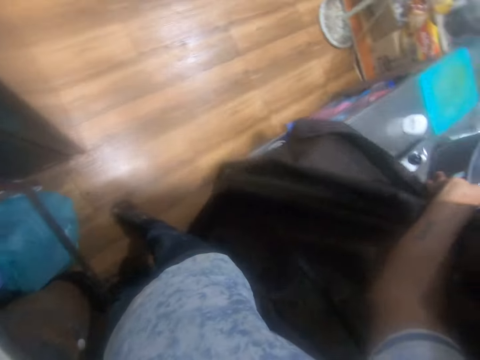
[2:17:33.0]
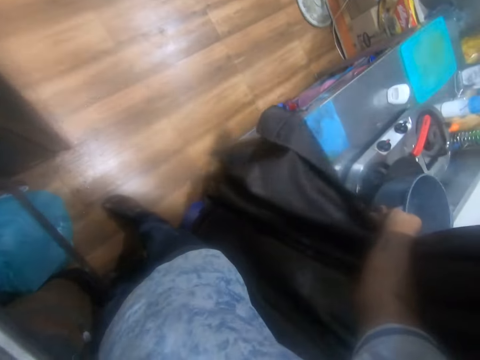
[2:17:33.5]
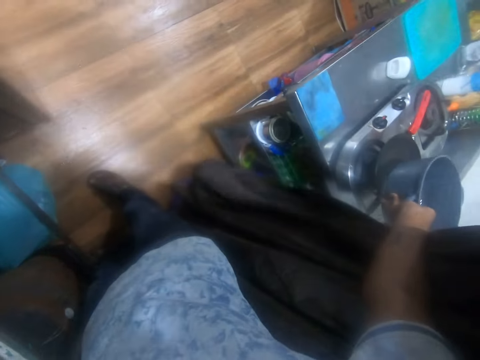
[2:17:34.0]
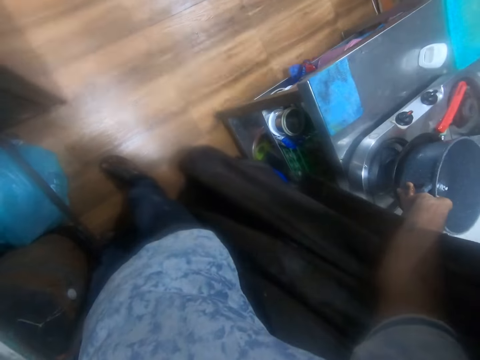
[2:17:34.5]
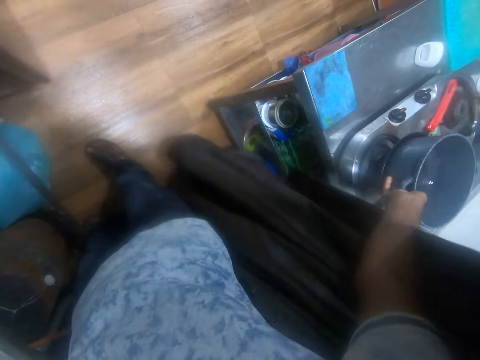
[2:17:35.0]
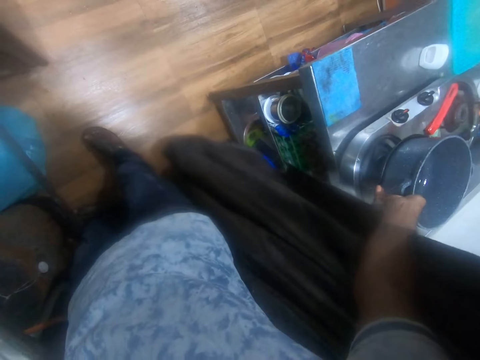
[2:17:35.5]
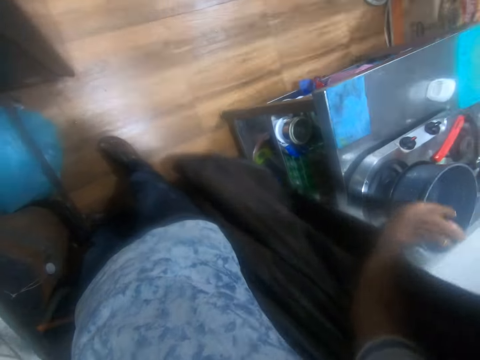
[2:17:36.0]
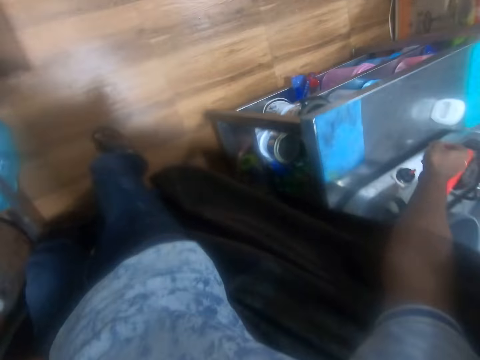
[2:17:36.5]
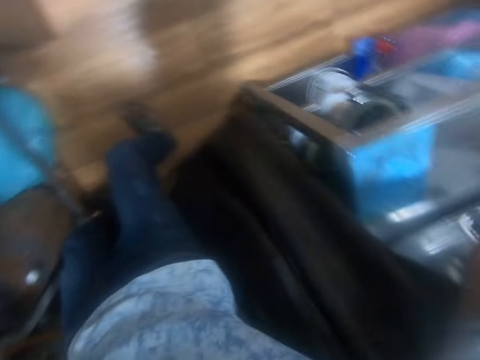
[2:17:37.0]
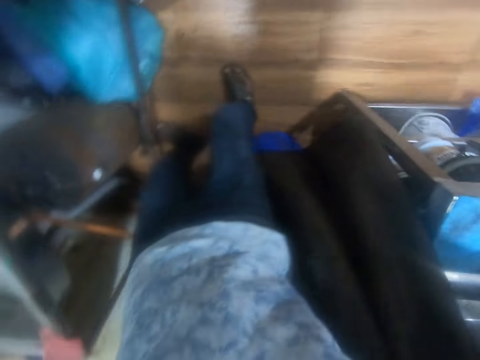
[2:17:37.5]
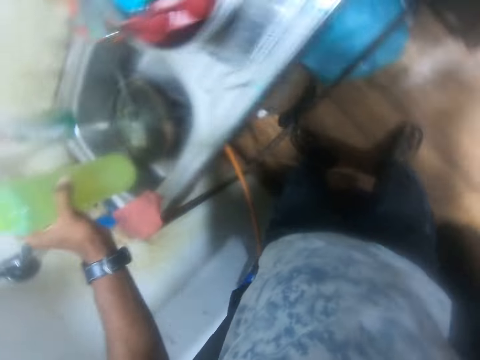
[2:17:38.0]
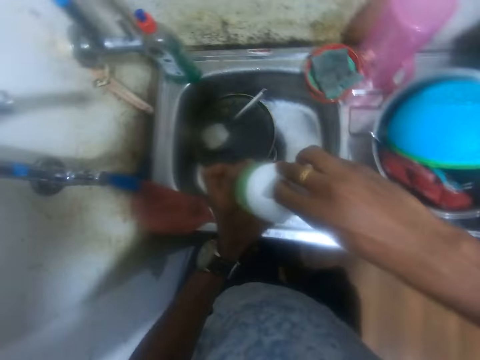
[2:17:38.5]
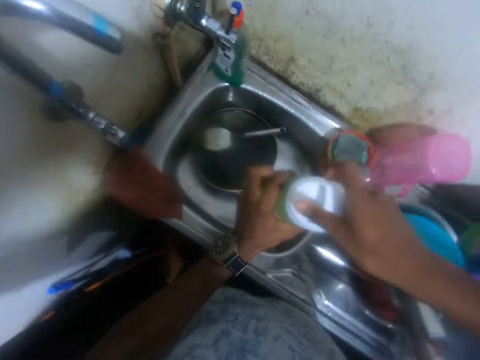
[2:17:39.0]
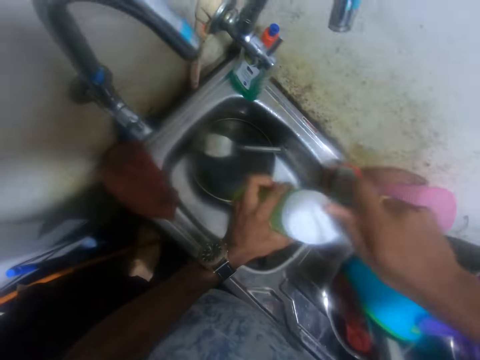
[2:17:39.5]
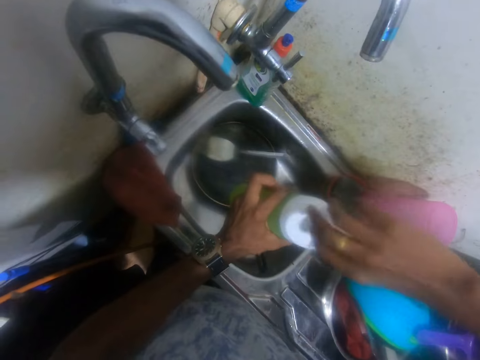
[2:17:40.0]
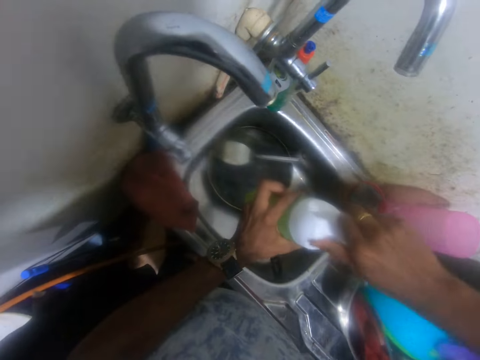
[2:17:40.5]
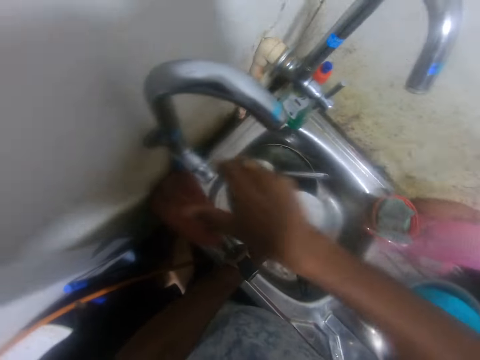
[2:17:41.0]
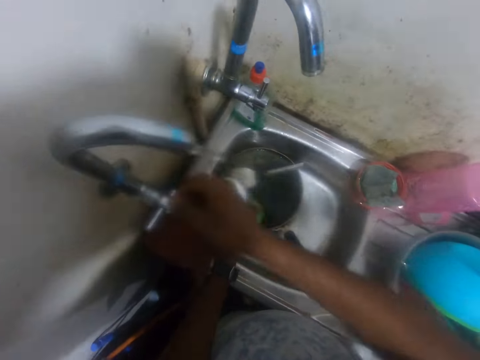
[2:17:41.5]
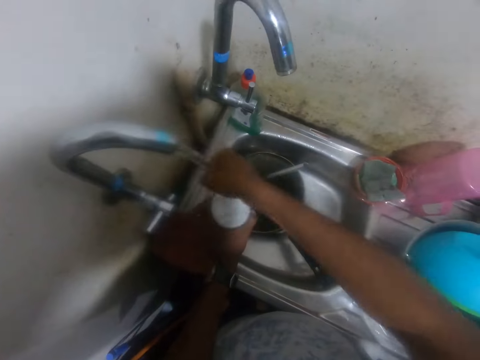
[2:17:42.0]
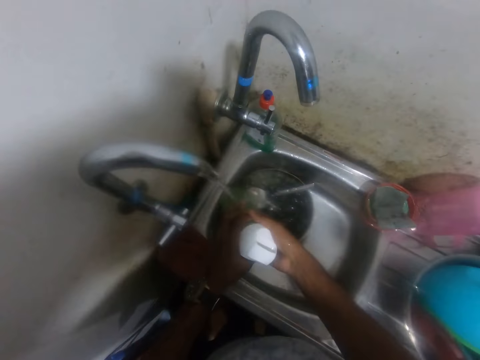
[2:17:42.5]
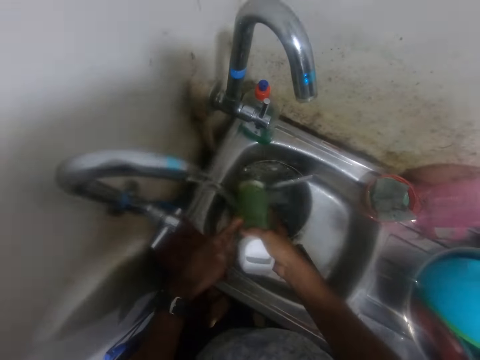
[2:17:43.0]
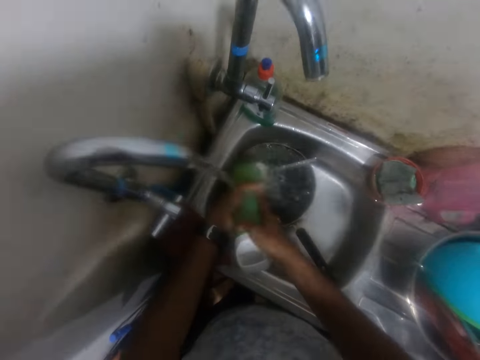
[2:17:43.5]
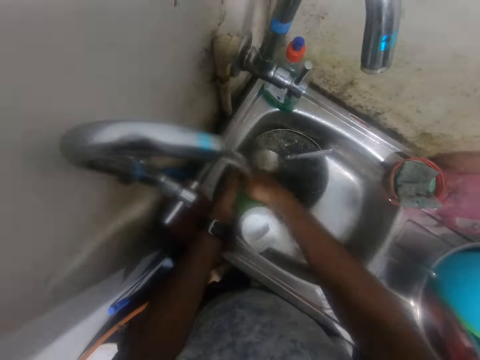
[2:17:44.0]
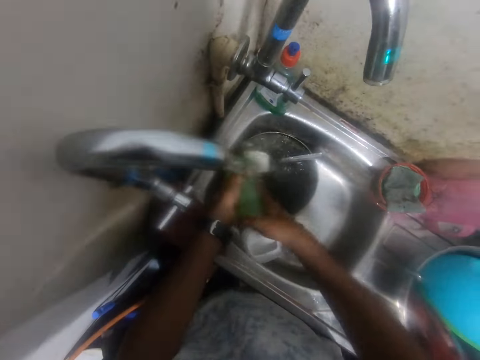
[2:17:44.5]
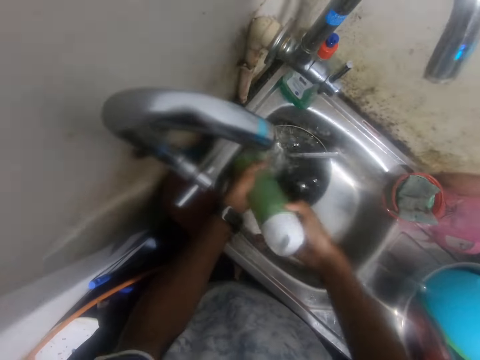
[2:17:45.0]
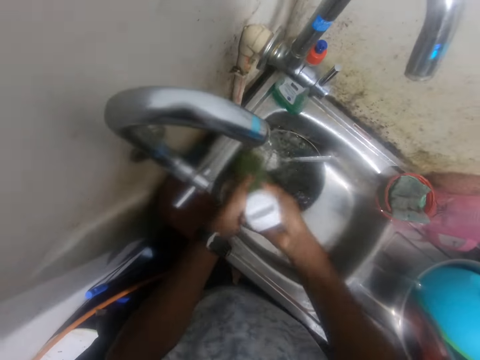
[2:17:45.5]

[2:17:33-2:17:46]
The camera wearer drops the pot on the cooker with his right hand. He picks the bottle lid from the table with his right hand. He covers the bottle with the bottle lid in his right hand. He opens a water tap with his right hand. He rinses his right hand with water from the tap. He washes the bottle with water from the tap with his hands.

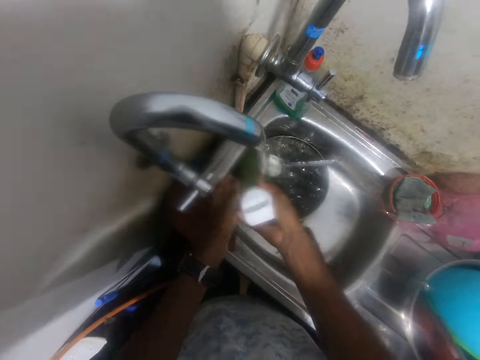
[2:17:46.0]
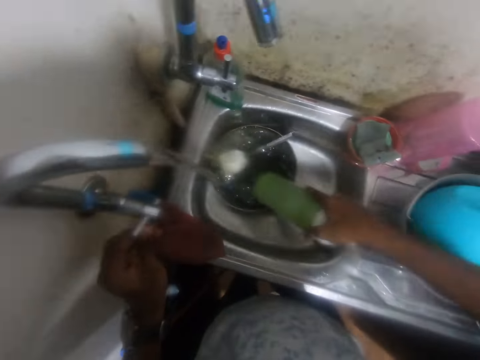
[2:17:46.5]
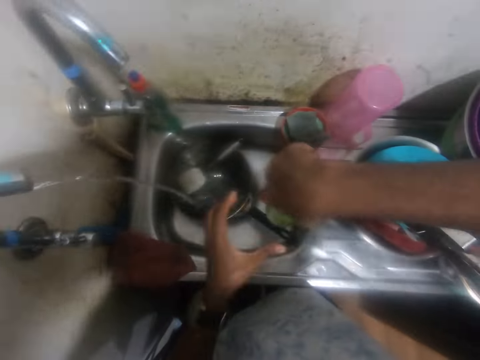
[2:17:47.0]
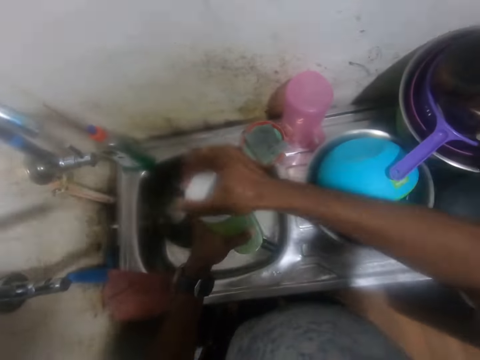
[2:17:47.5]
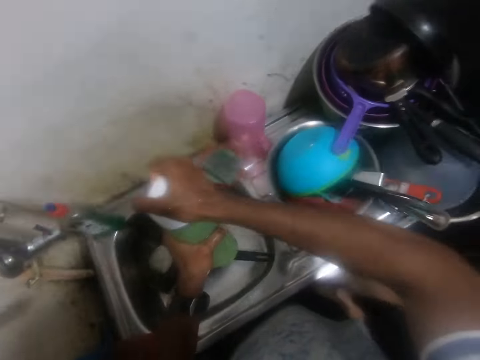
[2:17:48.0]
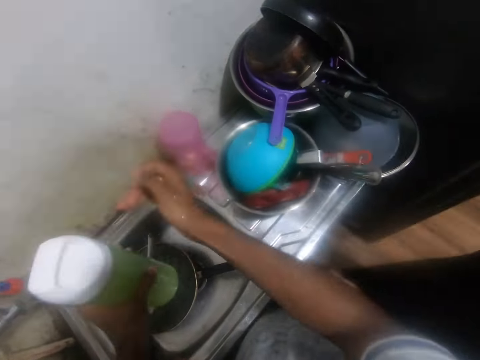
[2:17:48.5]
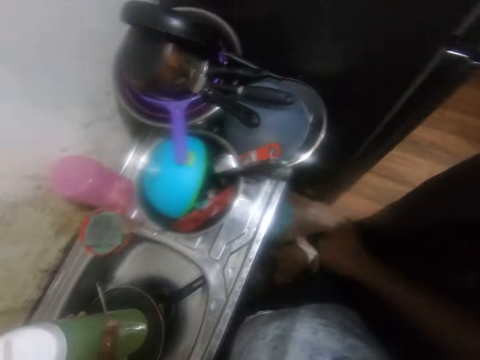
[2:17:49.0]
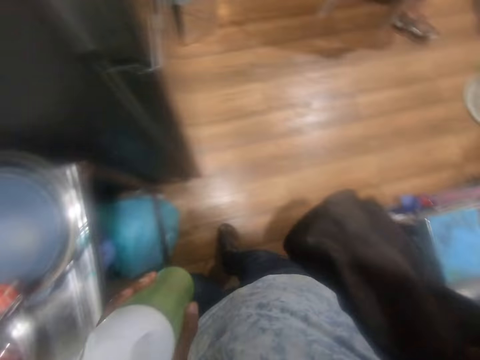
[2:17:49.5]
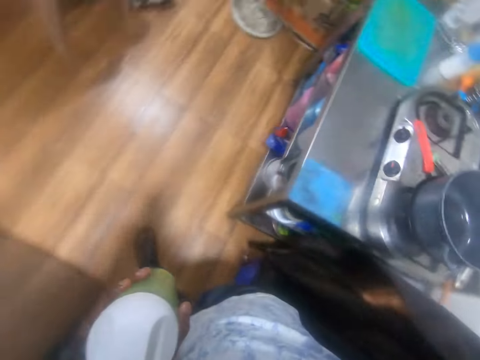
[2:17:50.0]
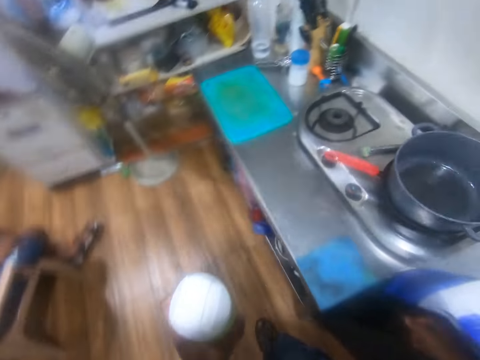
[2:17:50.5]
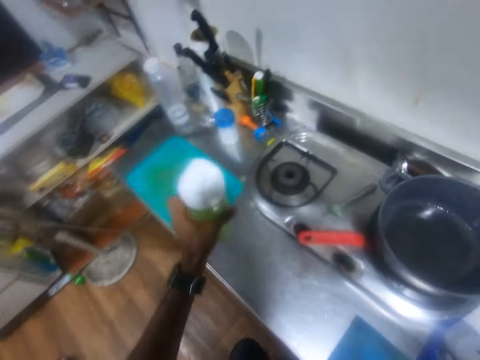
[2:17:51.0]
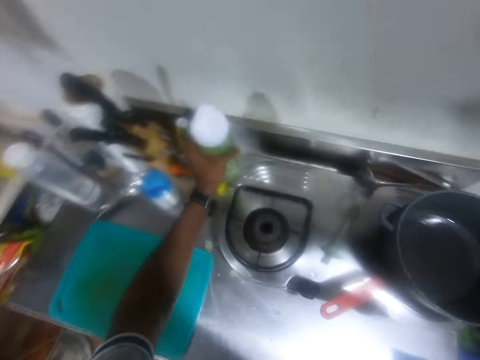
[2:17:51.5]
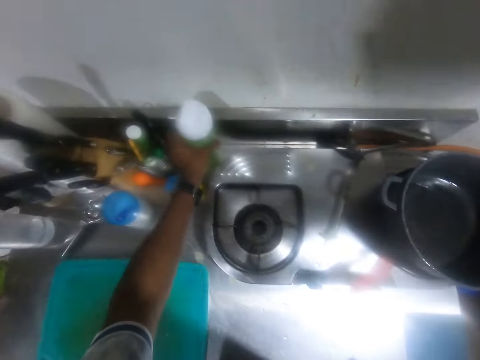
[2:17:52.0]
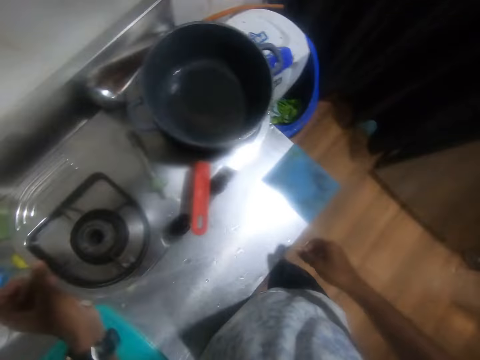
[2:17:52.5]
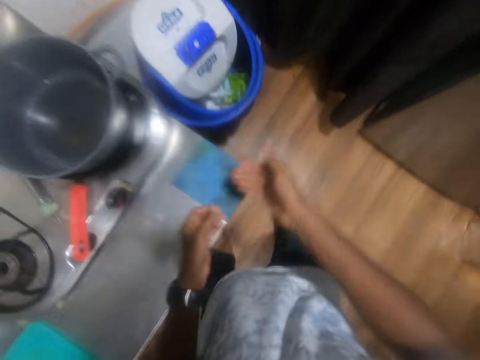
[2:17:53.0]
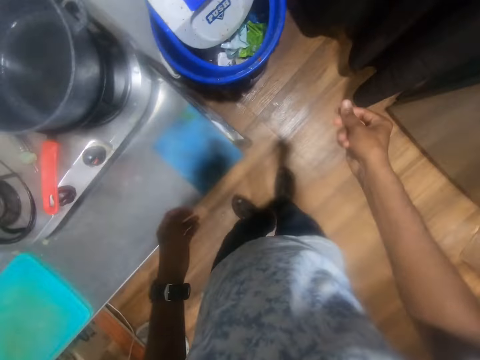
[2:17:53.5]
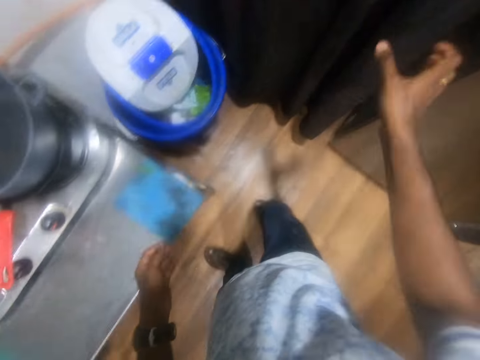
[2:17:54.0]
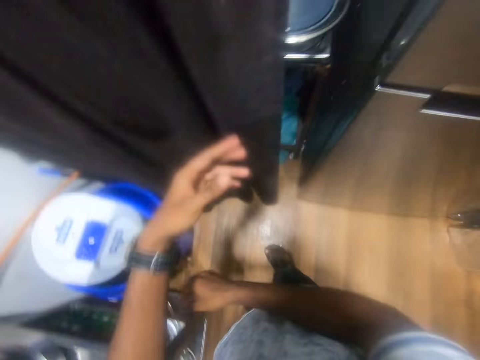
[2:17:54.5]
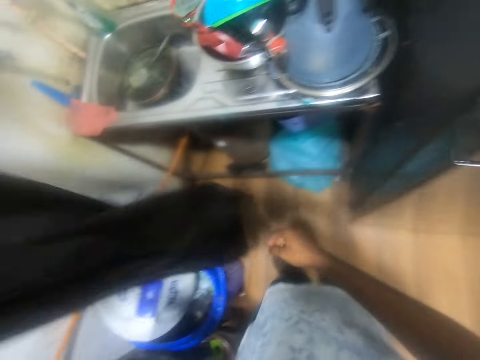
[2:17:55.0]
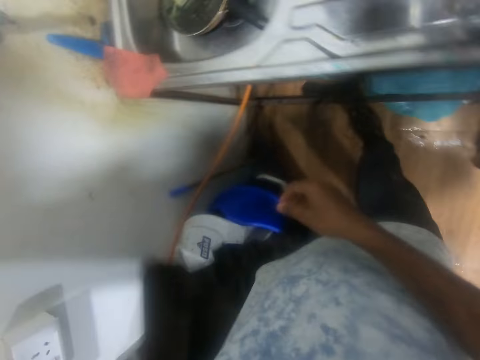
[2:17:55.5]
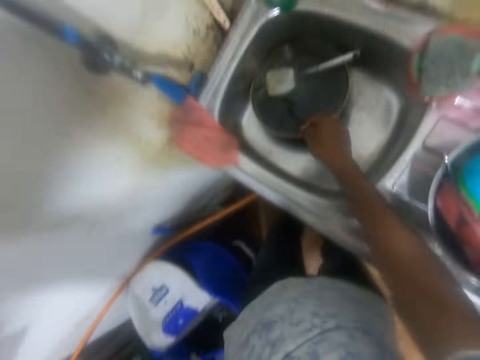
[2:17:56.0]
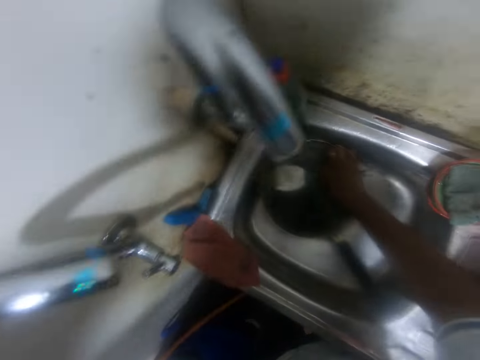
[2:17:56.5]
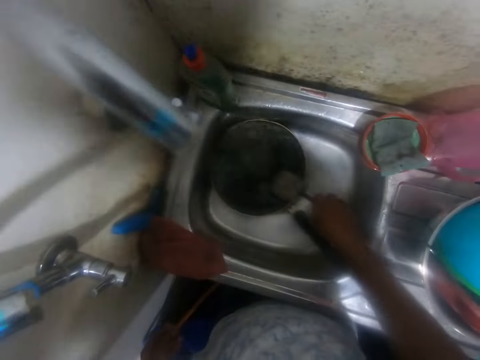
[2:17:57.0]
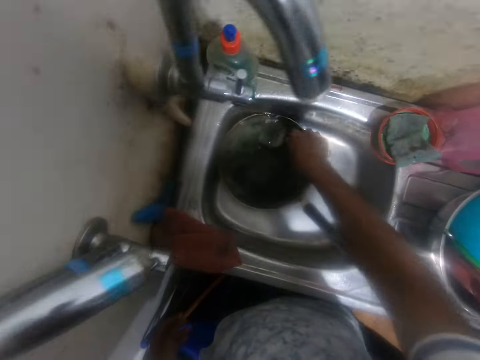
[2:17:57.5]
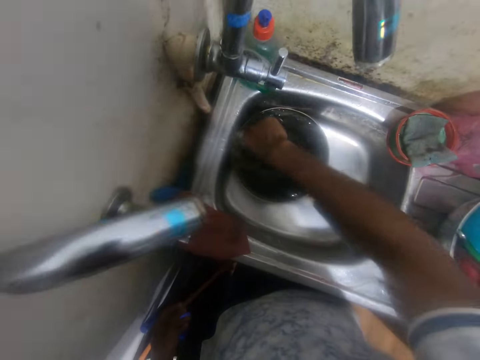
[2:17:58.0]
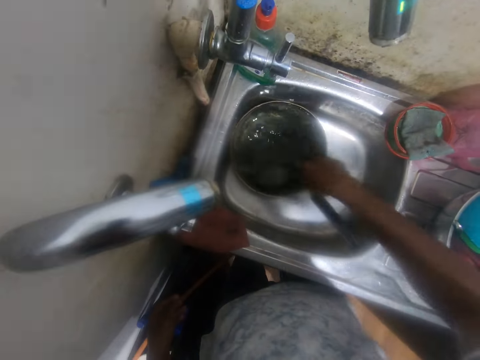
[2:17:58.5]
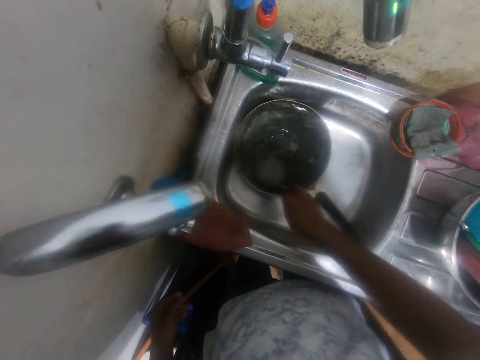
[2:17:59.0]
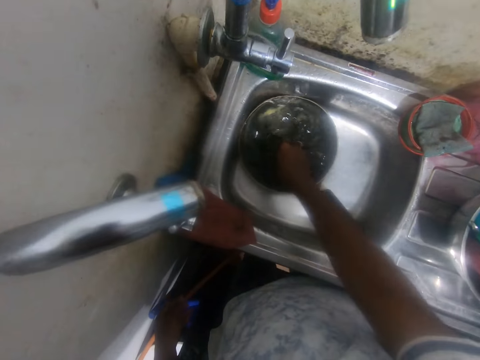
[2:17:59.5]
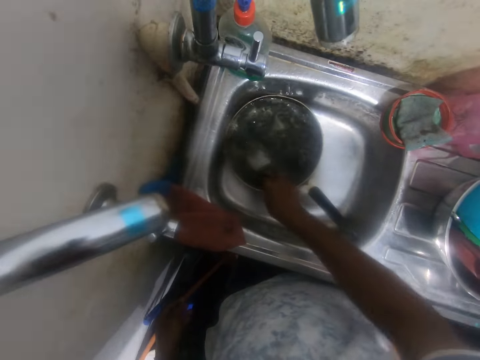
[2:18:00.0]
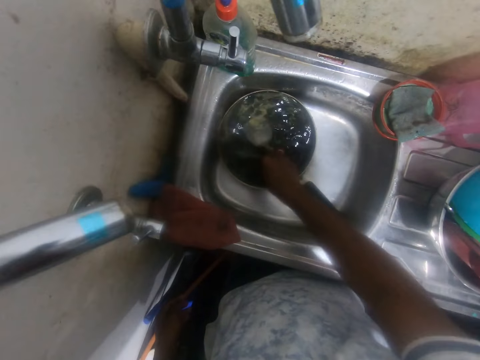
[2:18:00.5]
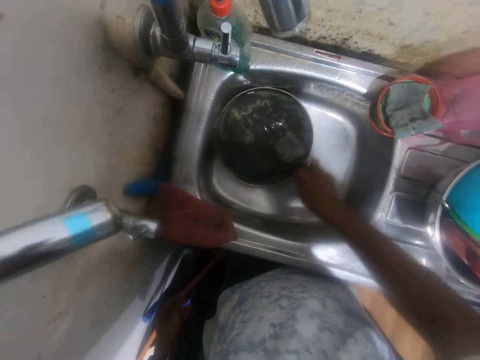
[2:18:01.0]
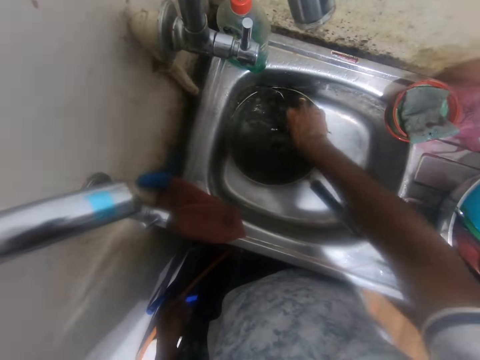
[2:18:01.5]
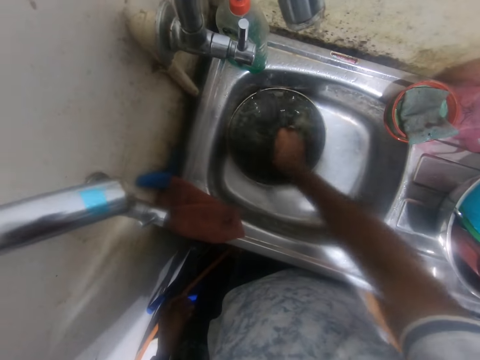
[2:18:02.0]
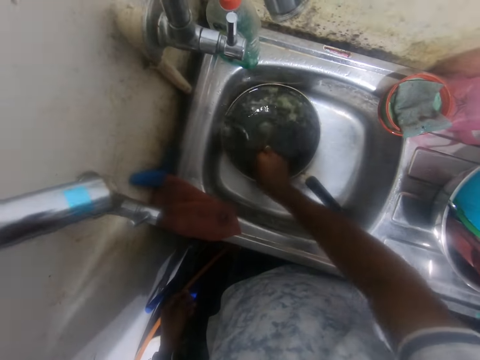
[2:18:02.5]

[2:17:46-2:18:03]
The camera wearer closes the water tap with his left hand. He passes the bottle from his right hand to his left hand. He tightens the bottle lid with his right hand. He moves the kitchen curtain with his right hand. He drops the oil bottle on the table with his left hand. He moves the kitchen curtain with his left hand. He picks a frying turner from a pan with his right hand. He scratches the pan with the frying turner in his right hand. He washes utensils from the sink.
